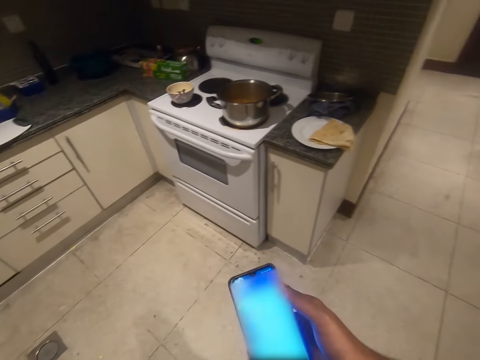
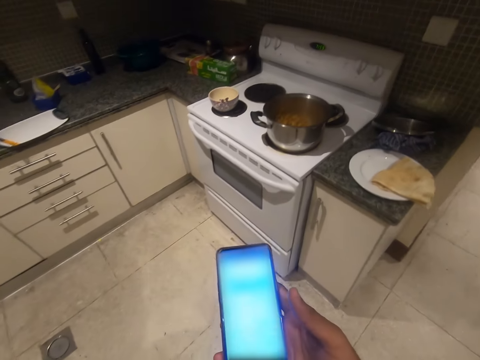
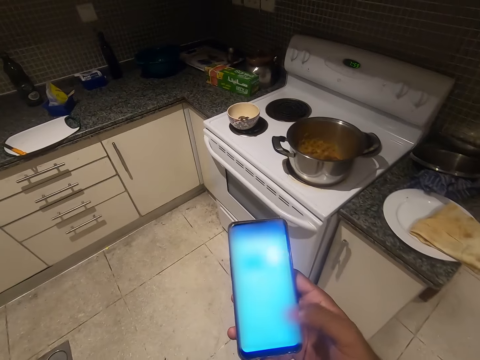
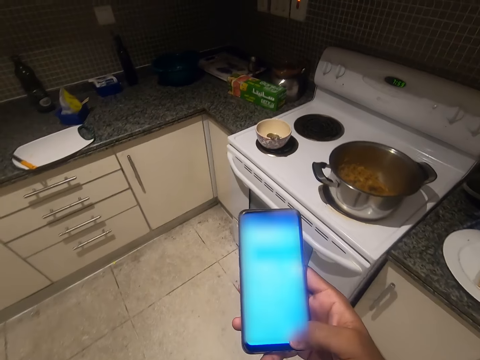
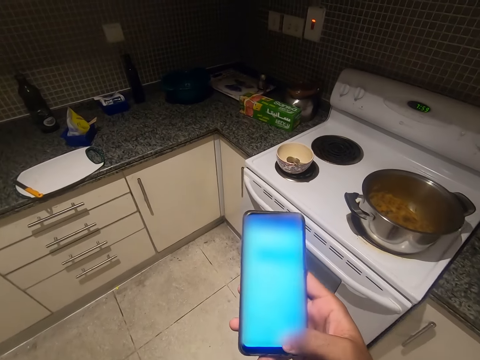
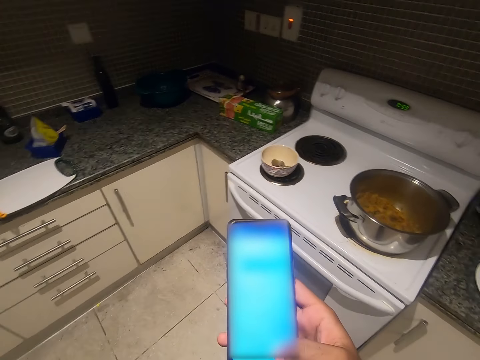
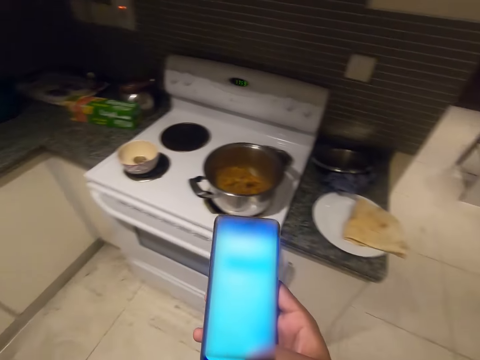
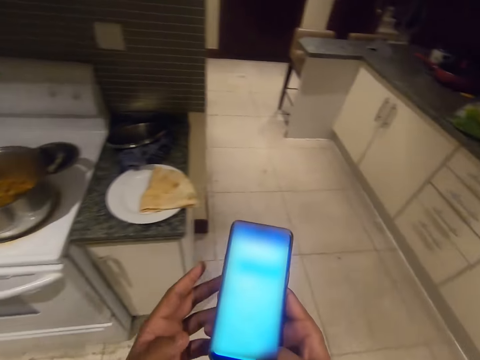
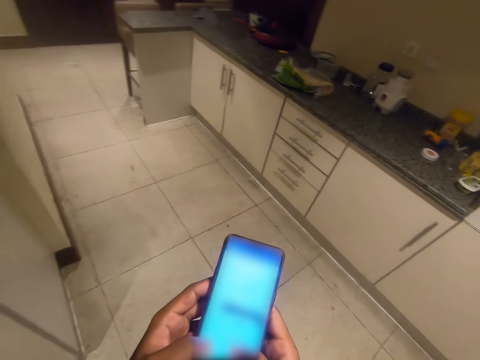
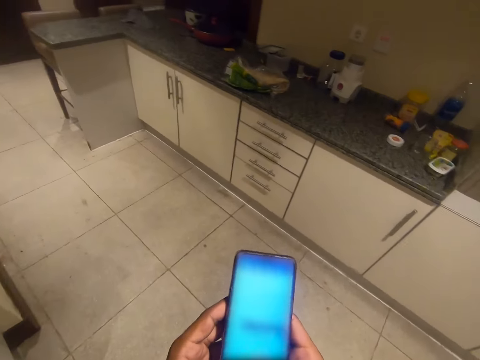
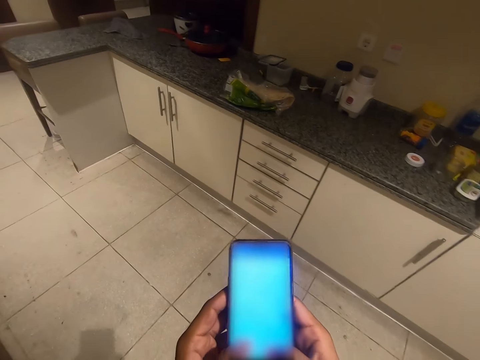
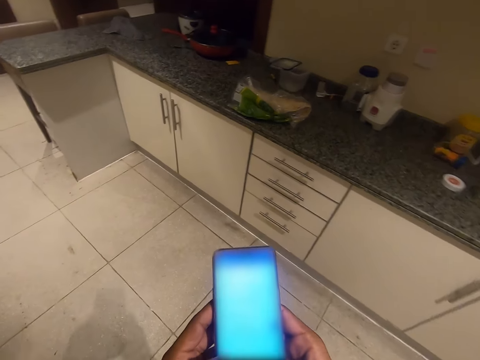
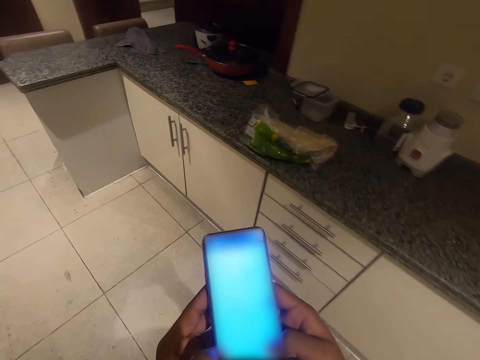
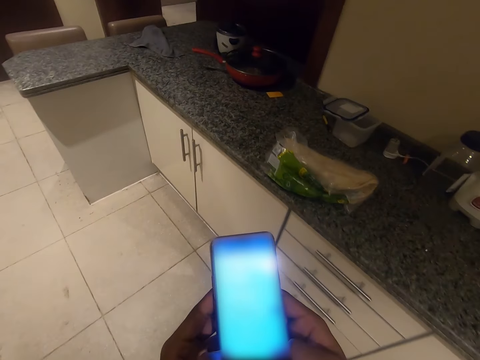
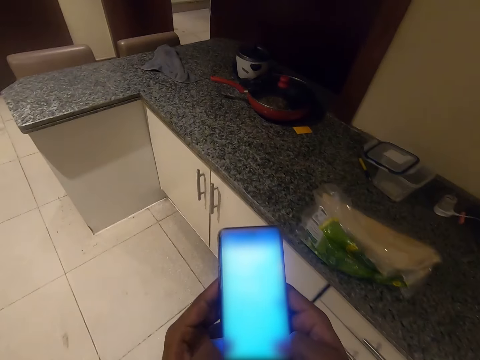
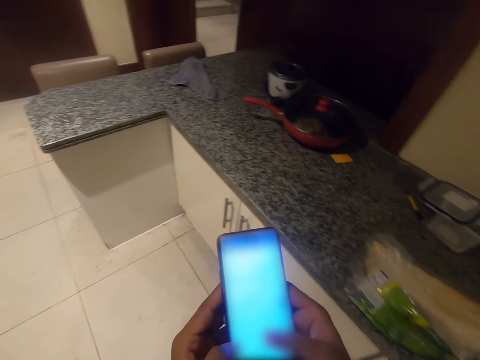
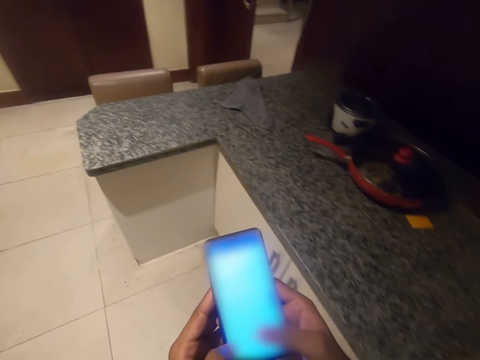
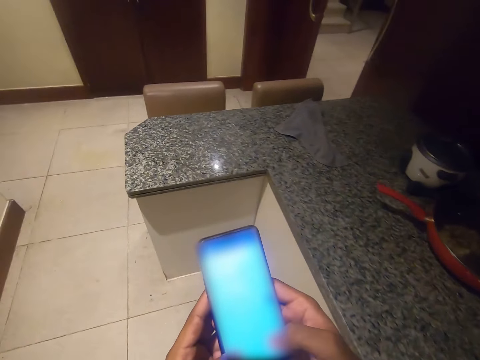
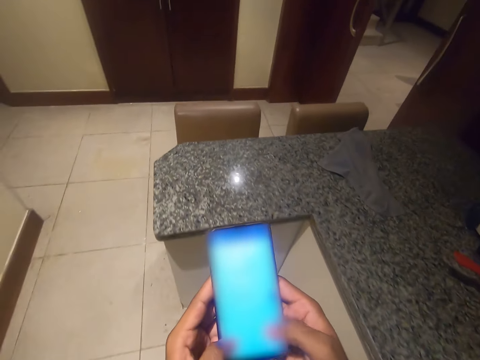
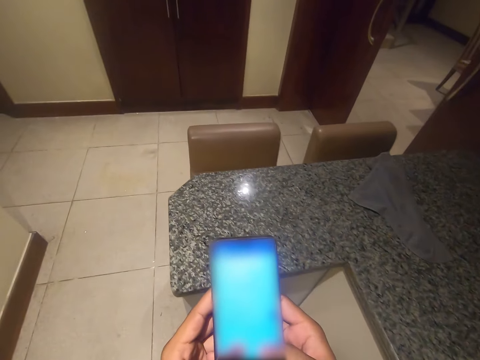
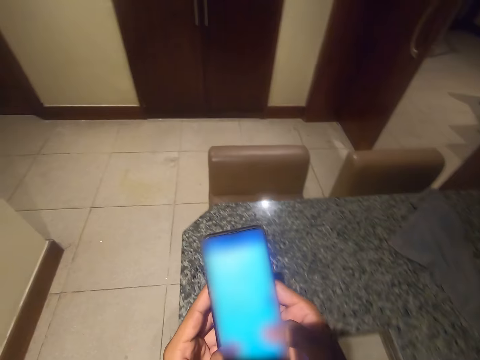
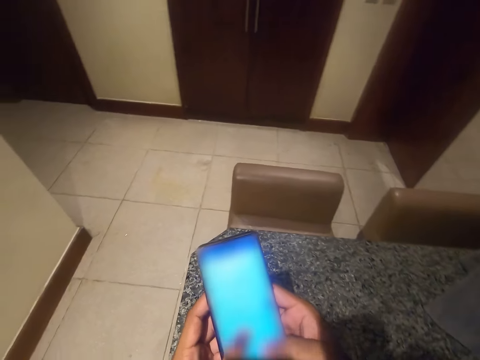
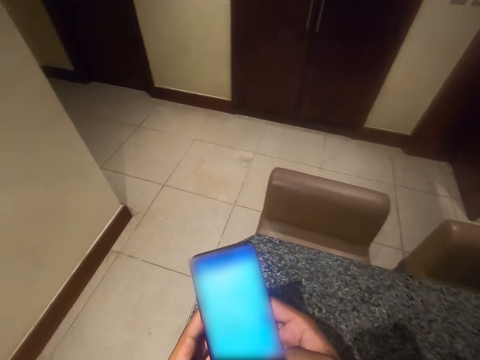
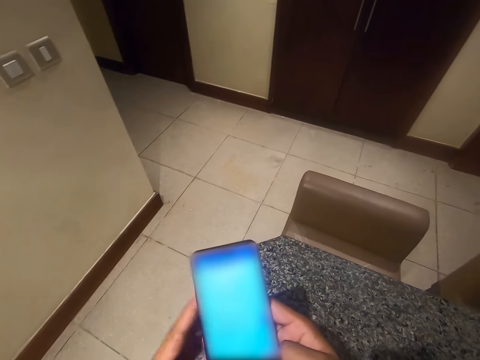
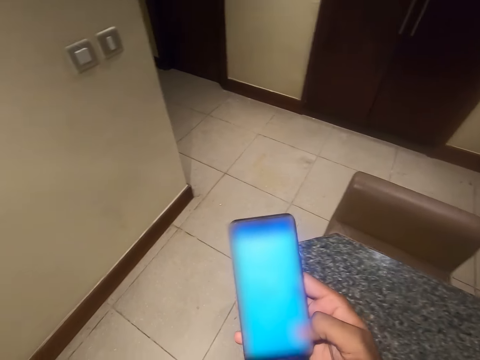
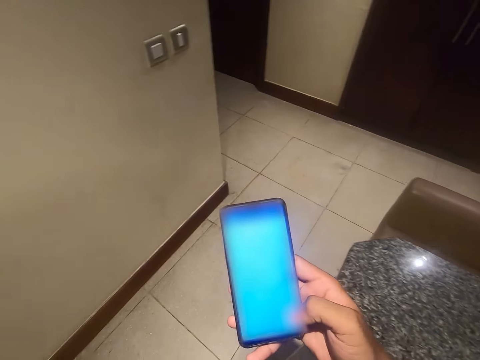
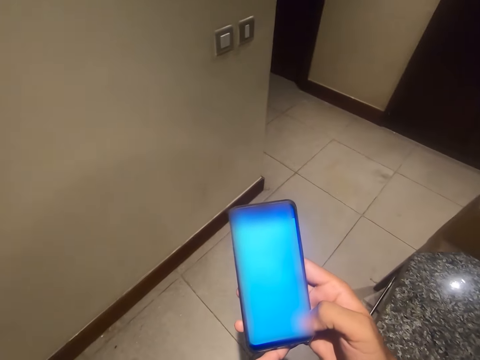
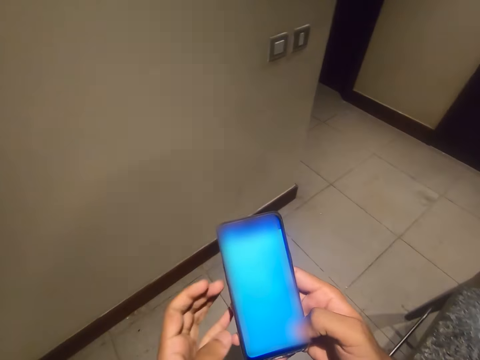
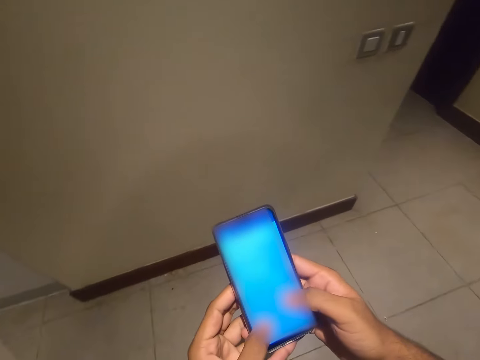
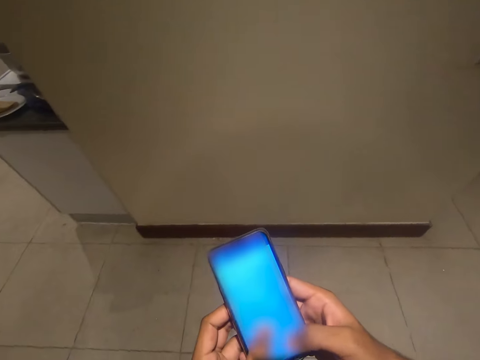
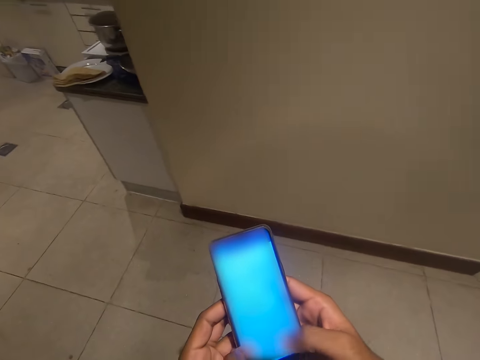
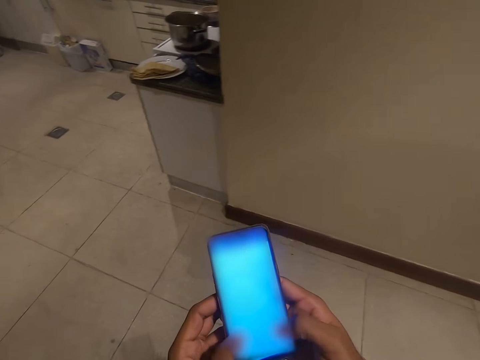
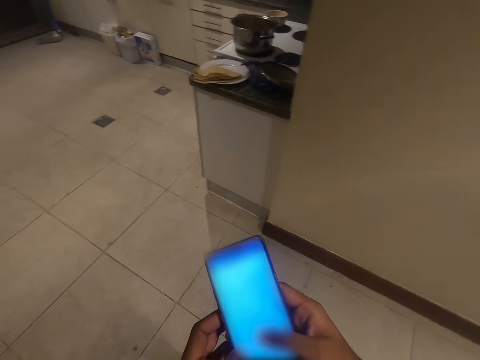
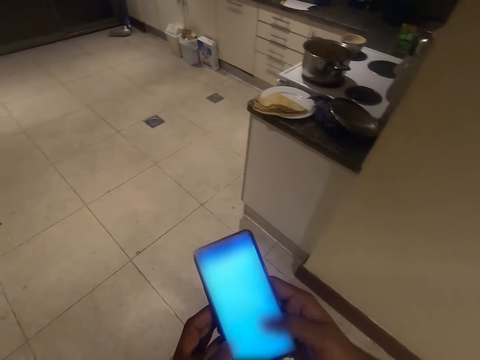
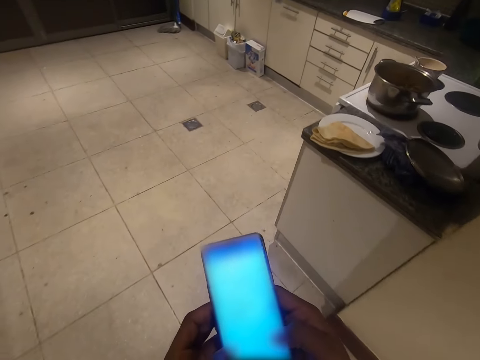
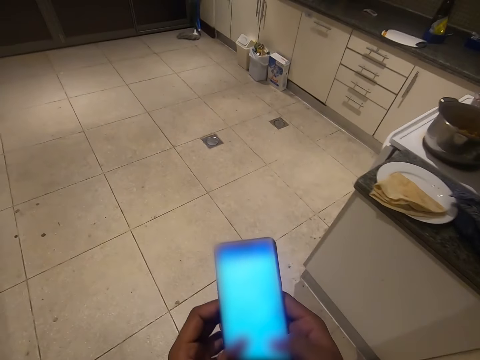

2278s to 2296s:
The camera wearer looks at a mobile phone. They operate the mobile phone. They walk around. They look at the mobile phone. They walk around. They operate the mobile phone.

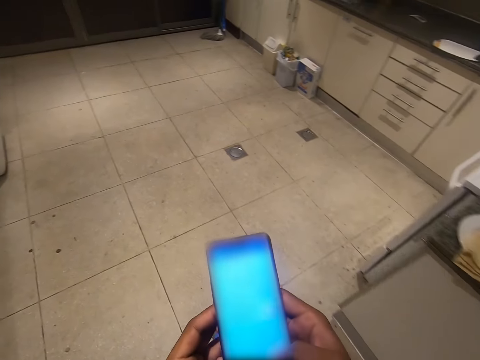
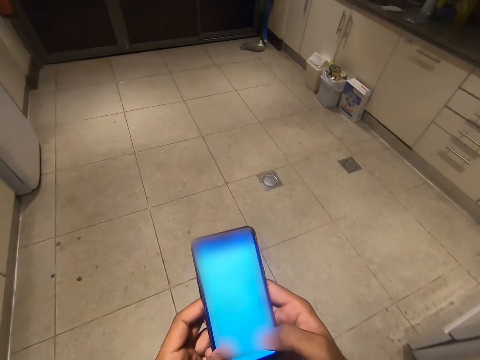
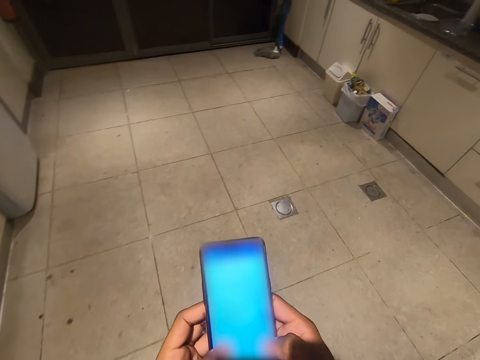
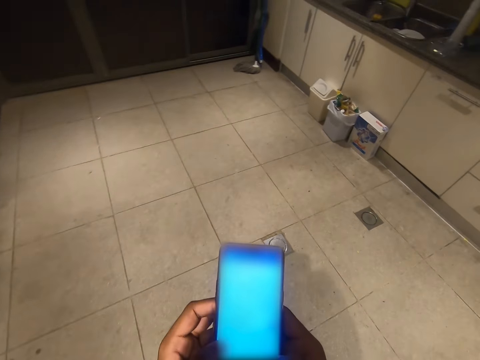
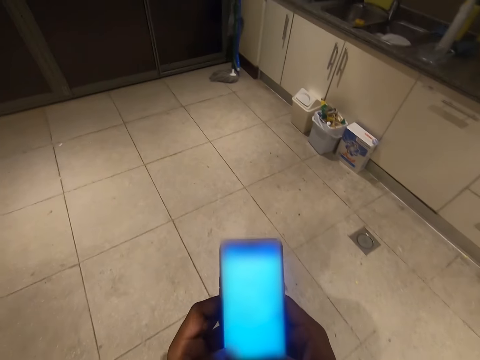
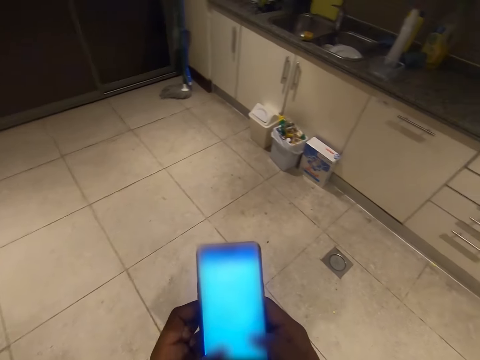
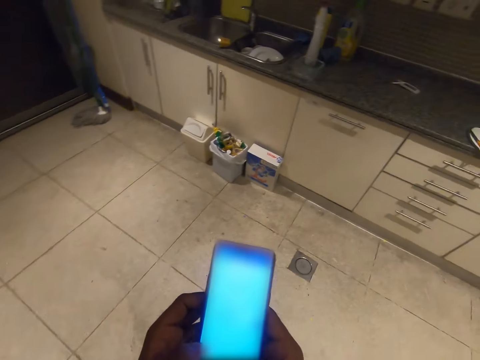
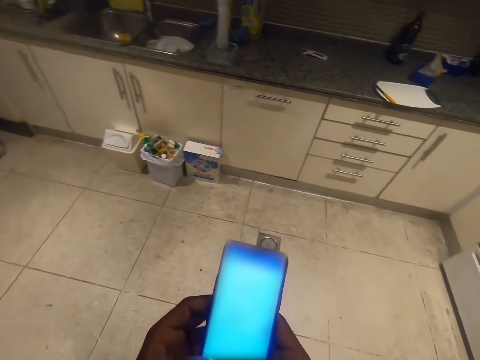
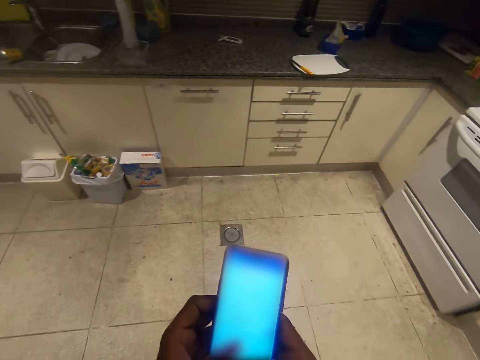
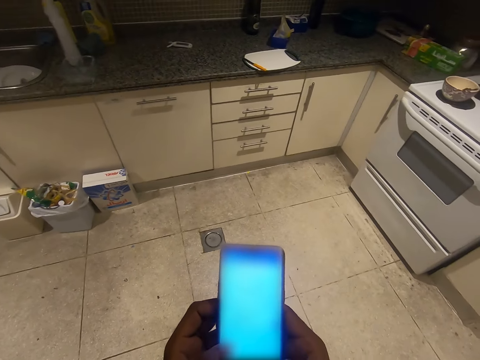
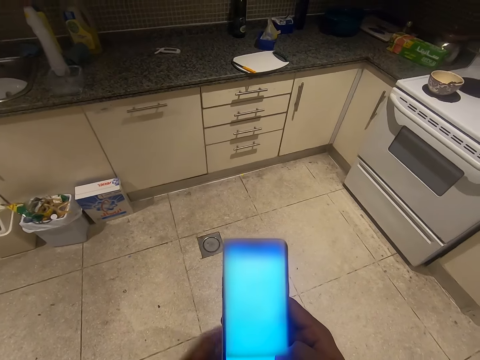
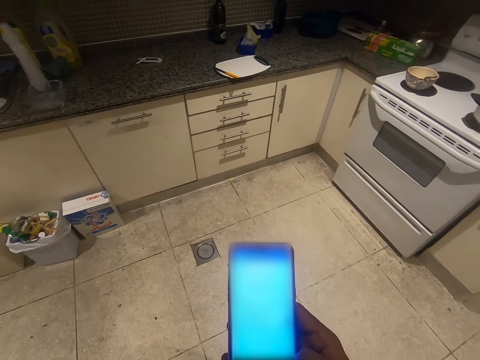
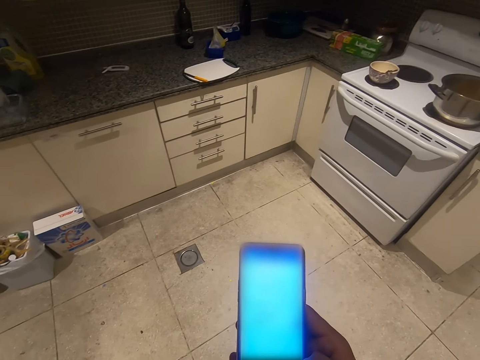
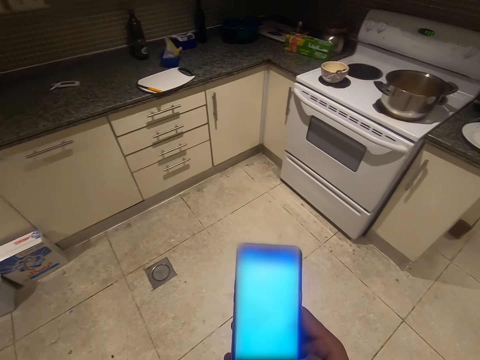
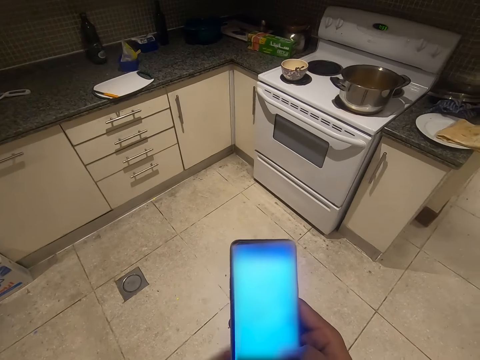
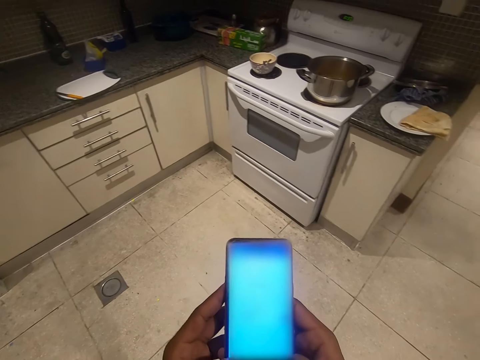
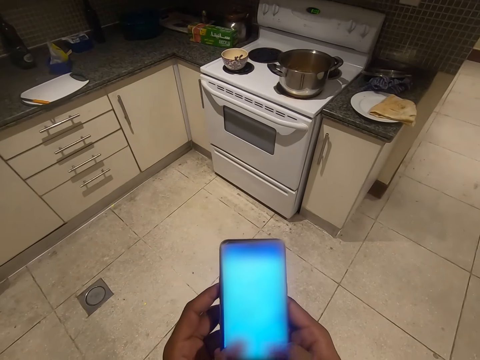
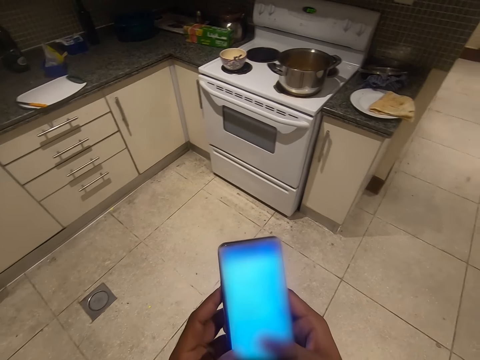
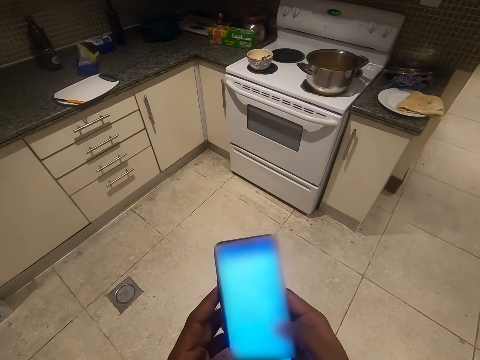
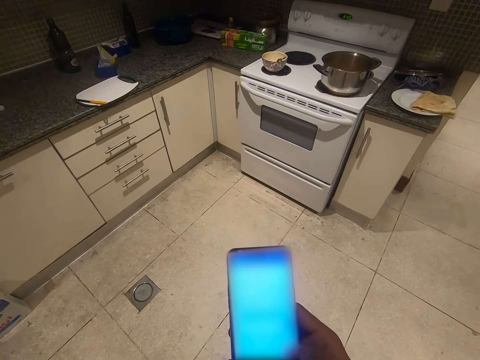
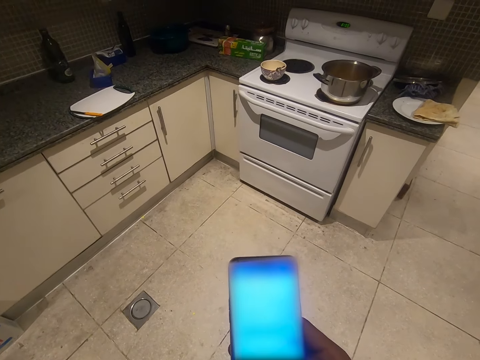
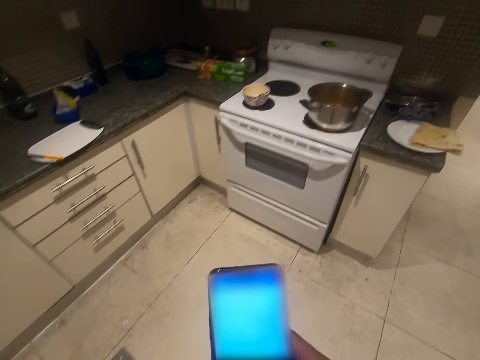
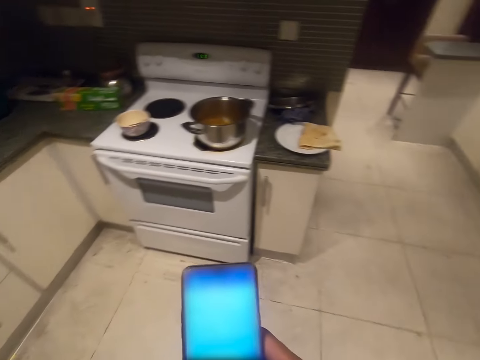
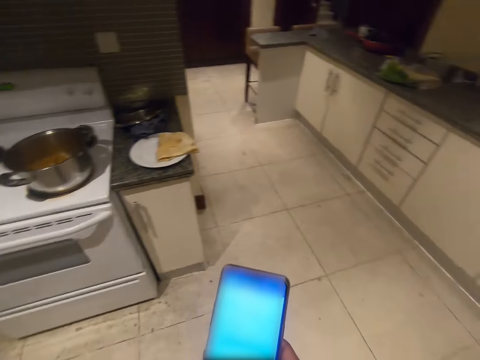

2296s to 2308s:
The camera wearer looks at a mobile phone. They operate the mobile phone. They look at the mobile phone. They walk around.
